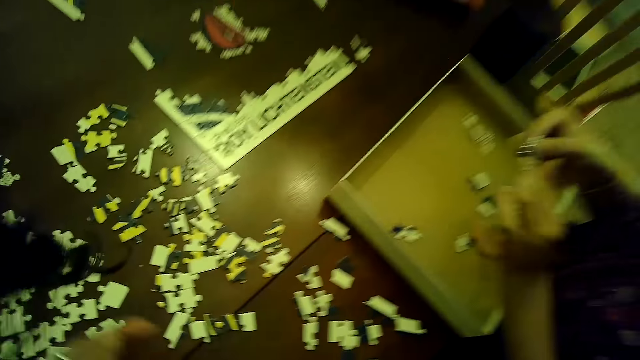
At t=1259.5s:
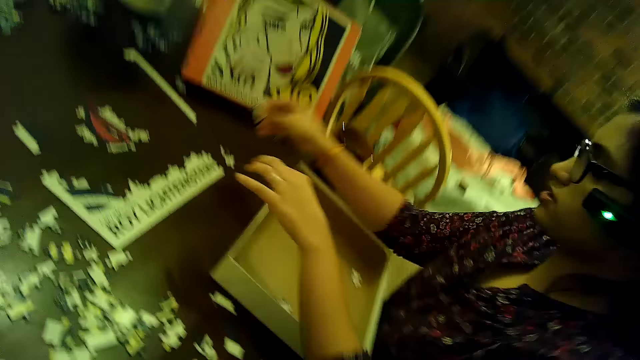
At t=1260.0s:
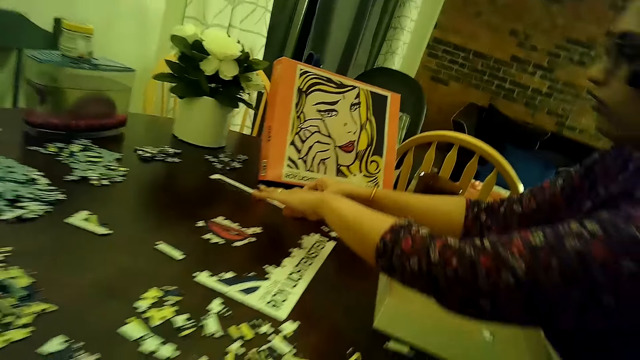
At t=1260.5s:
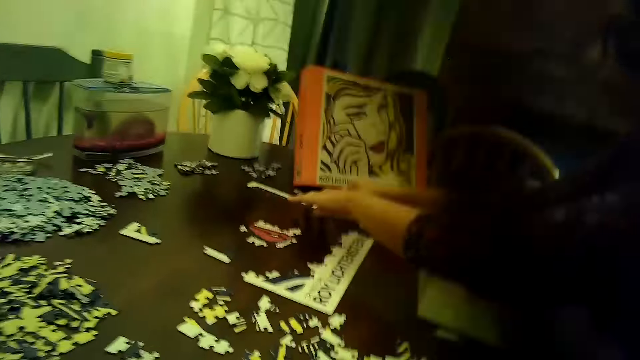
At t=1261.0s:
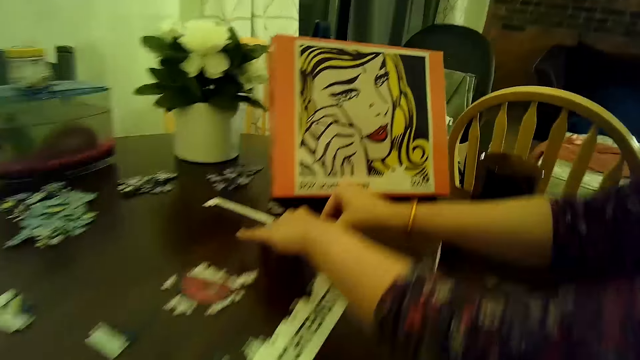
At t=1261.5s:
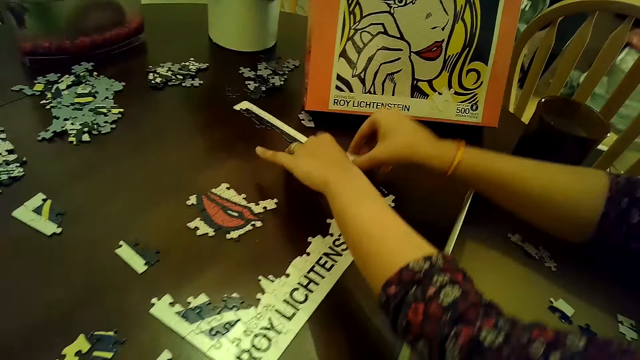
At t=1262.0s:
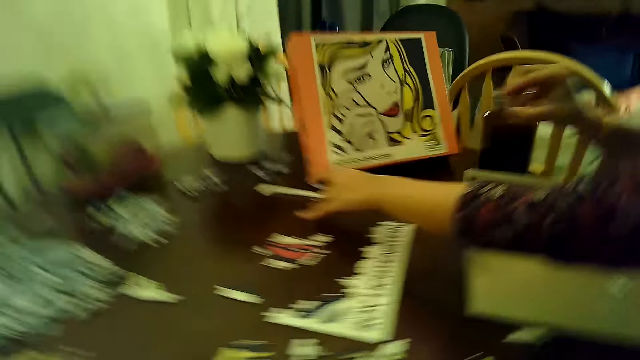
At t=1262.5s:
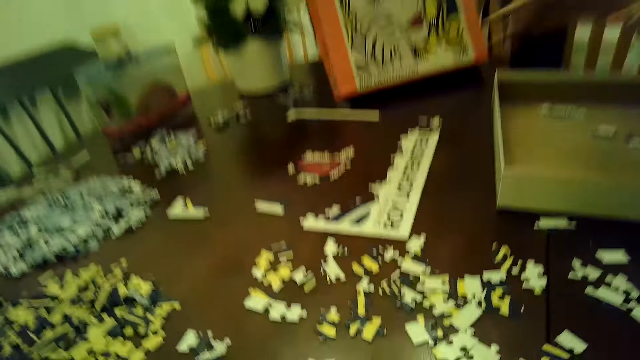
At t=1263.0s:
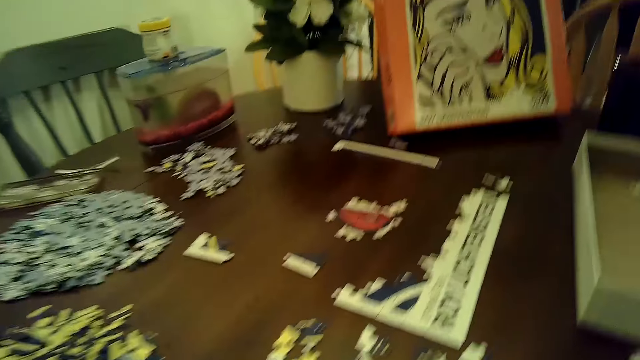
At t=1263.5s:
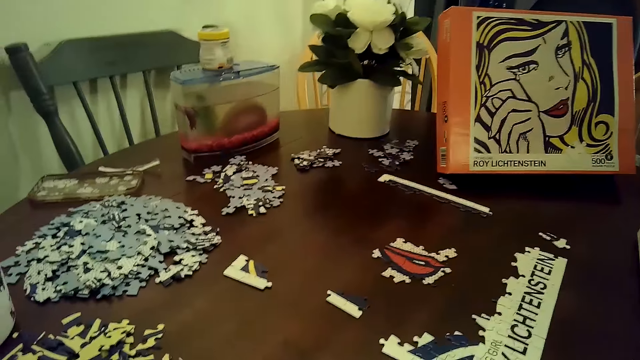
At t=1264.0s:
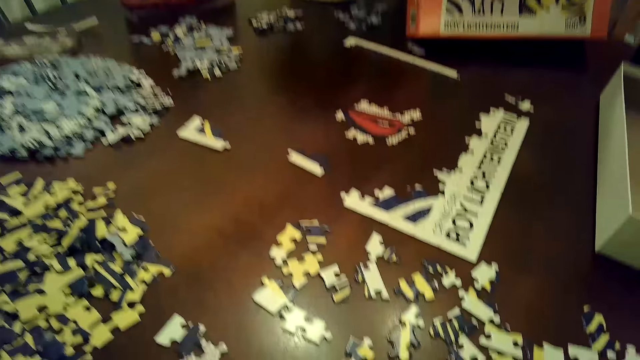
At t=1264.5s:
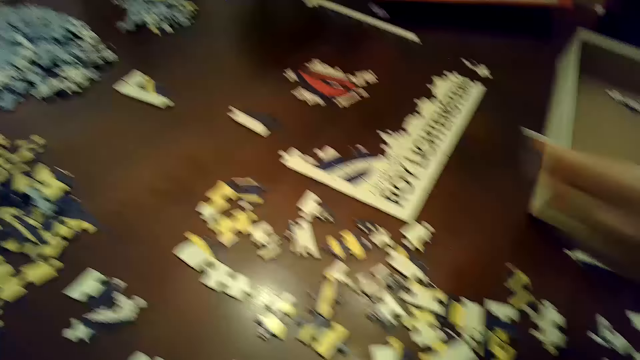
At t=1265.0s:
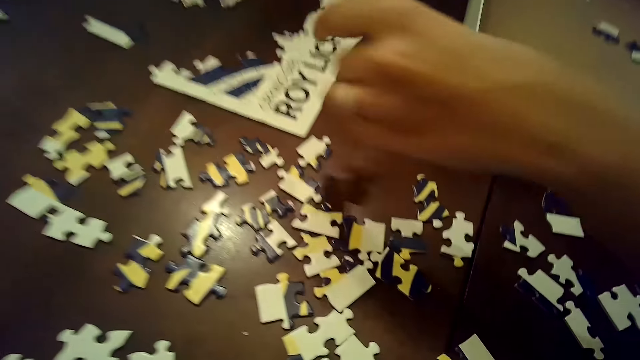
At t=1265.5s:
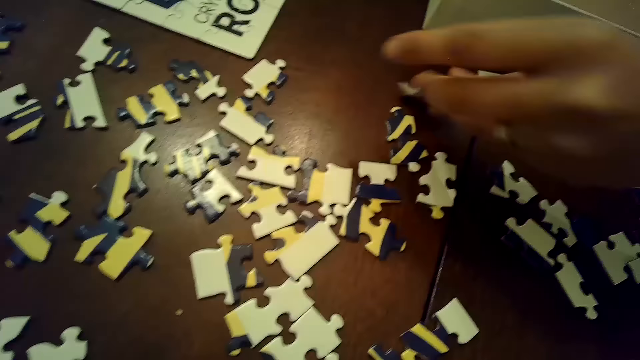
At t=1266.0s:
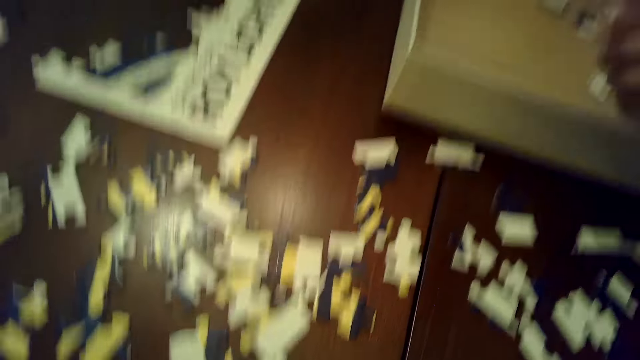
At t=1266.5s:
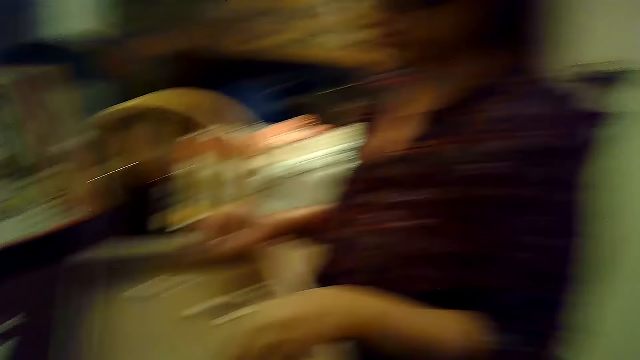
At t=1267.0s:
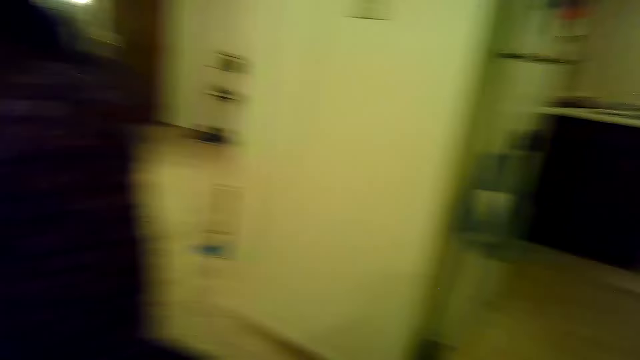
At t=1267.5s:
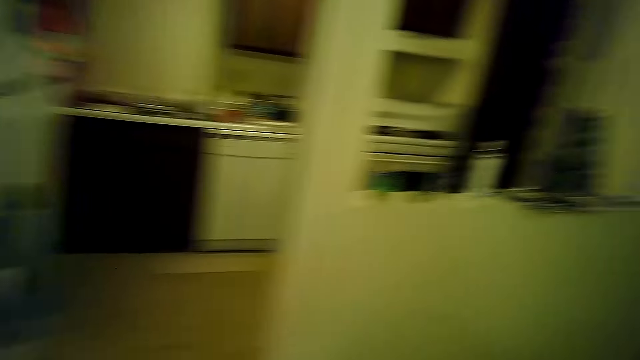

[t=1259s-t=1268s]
A woman releases her left hand from the piece of jigsaw puzzle in her right hand. The woman holds down the tile of jigsaw puzzle on the table with her left hand, and inserts the piece of jigsaw puzzle in her right hand into the tile of jigsaw puzzle on the table. The woman removes the piece of jigsaw puzzle from the tile of jigsaw puzzle on the table with her right hand. The woman arranges a card on the table. The woman drops the piece of jigsaw puzzle on the table with her left hand.

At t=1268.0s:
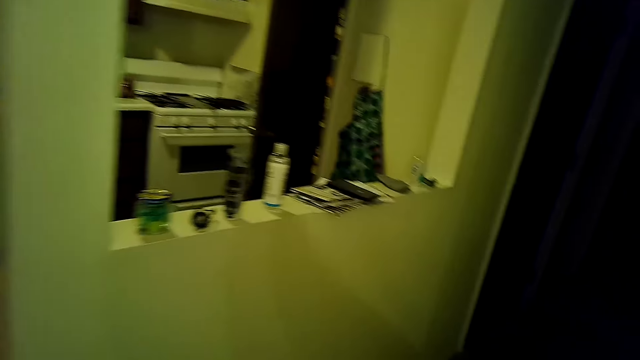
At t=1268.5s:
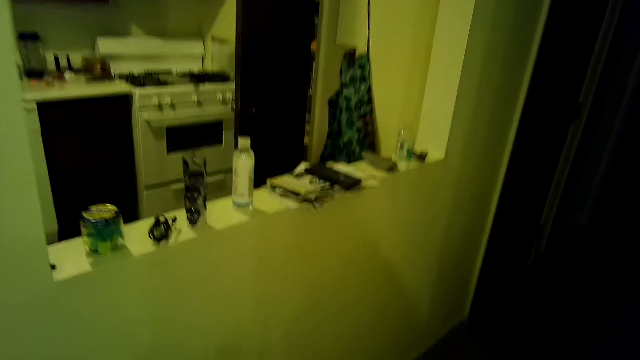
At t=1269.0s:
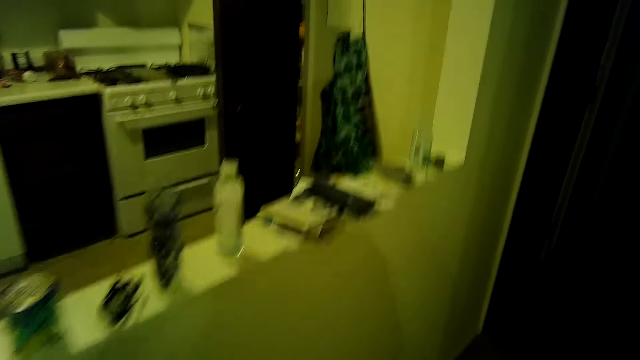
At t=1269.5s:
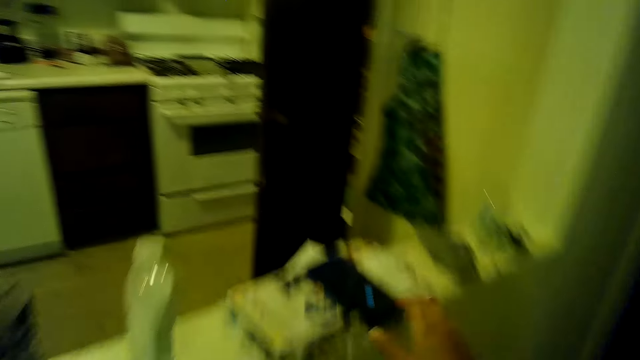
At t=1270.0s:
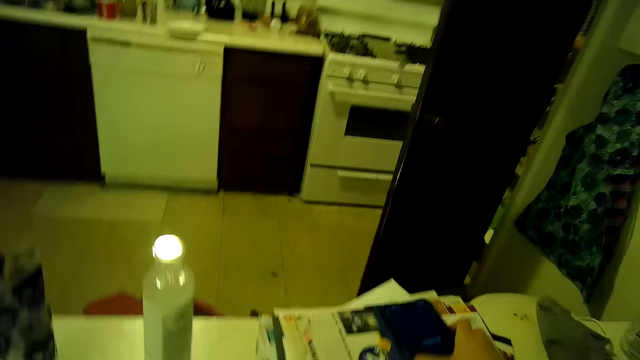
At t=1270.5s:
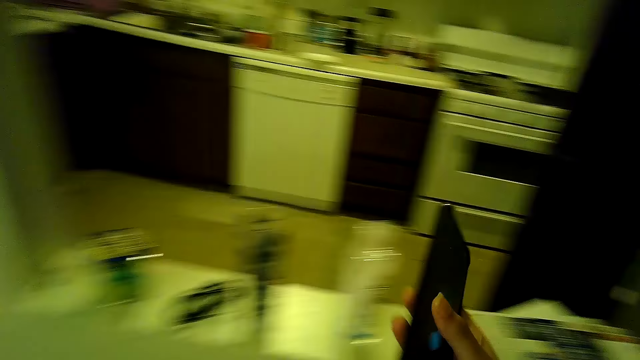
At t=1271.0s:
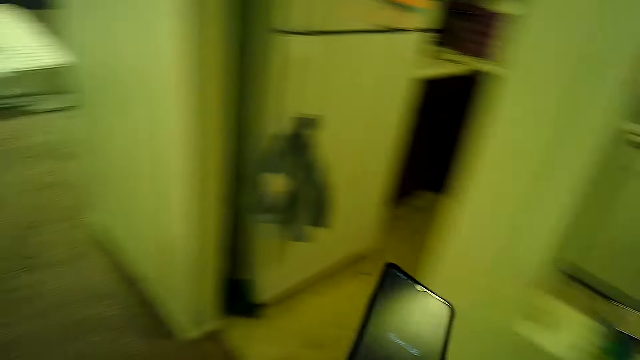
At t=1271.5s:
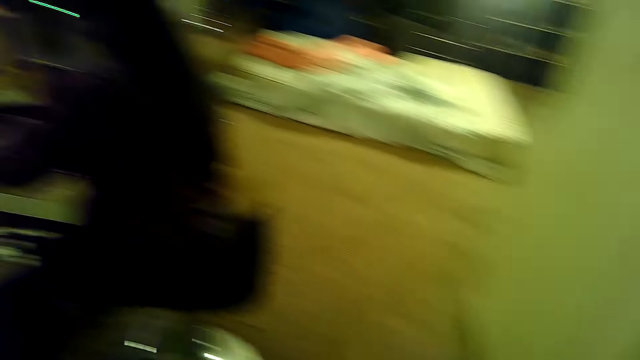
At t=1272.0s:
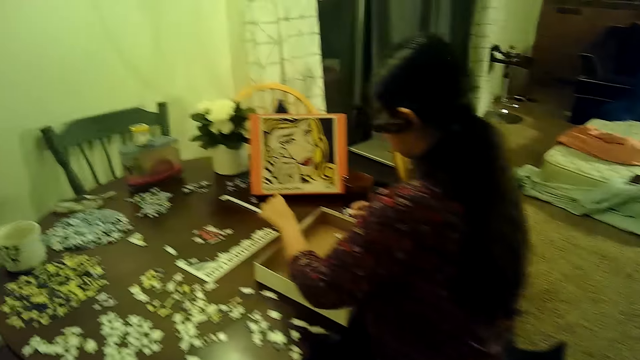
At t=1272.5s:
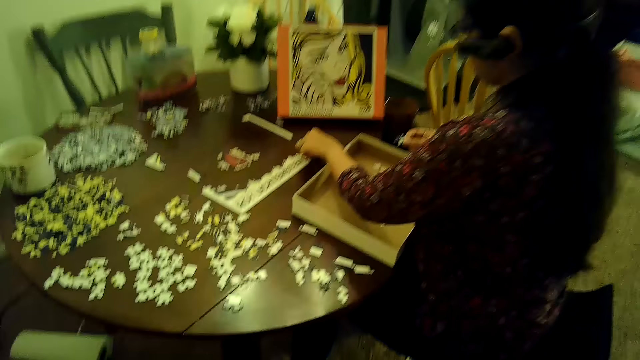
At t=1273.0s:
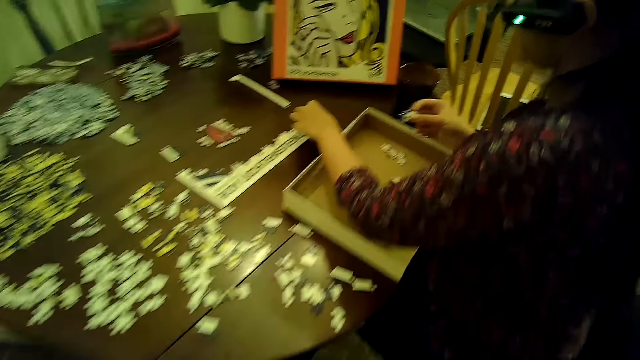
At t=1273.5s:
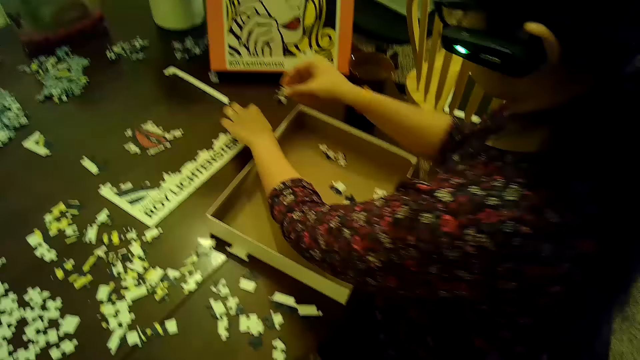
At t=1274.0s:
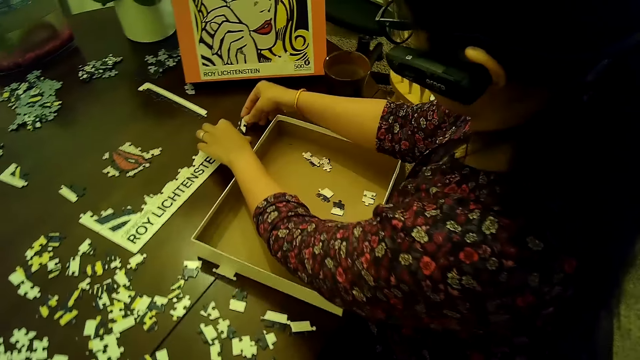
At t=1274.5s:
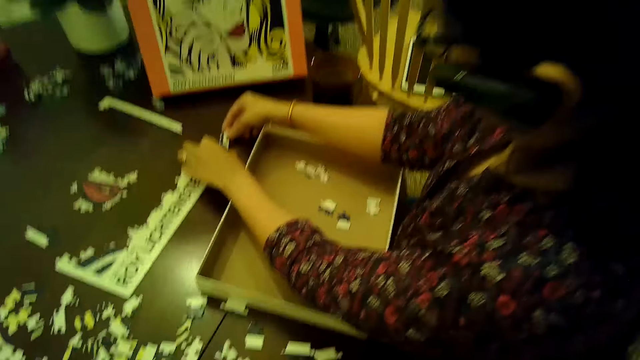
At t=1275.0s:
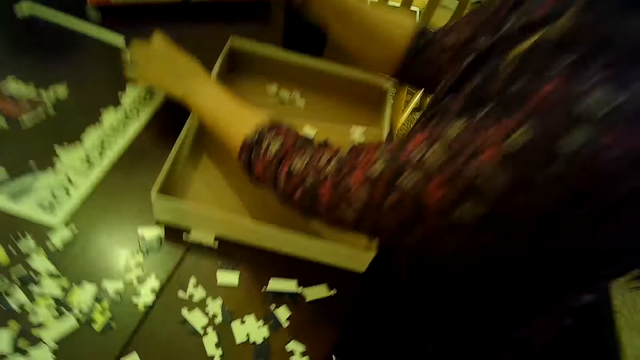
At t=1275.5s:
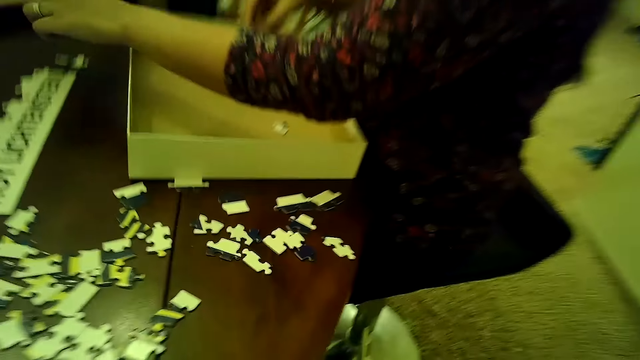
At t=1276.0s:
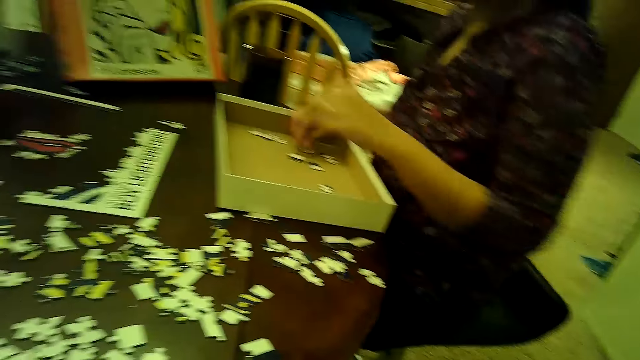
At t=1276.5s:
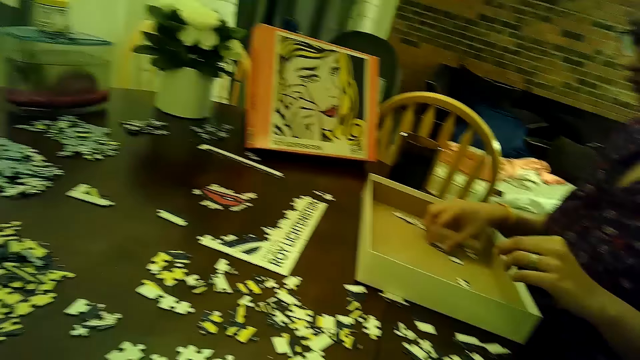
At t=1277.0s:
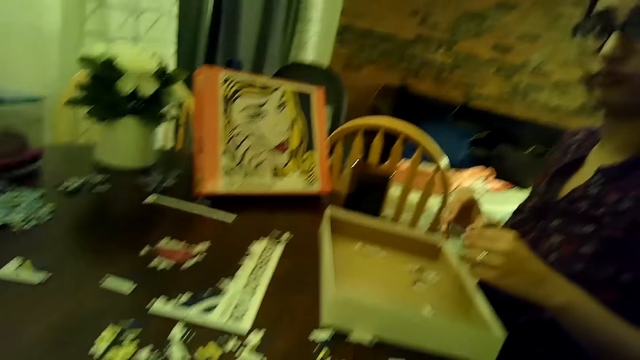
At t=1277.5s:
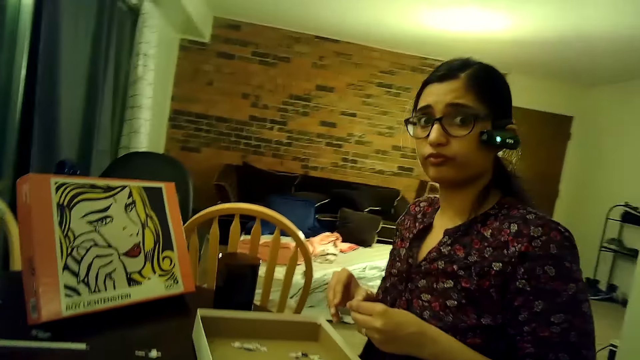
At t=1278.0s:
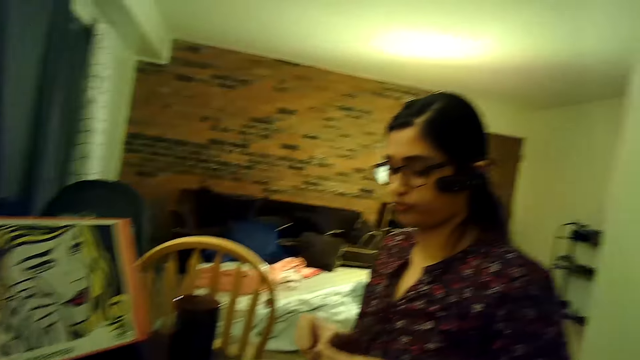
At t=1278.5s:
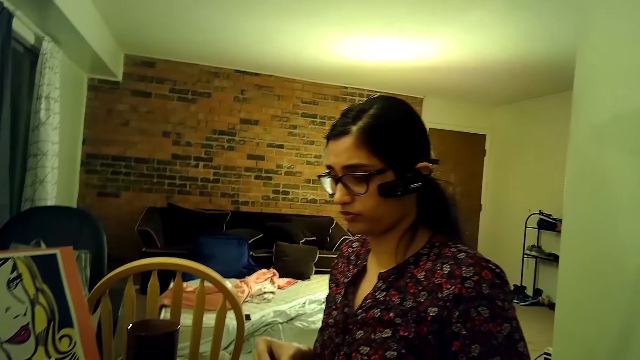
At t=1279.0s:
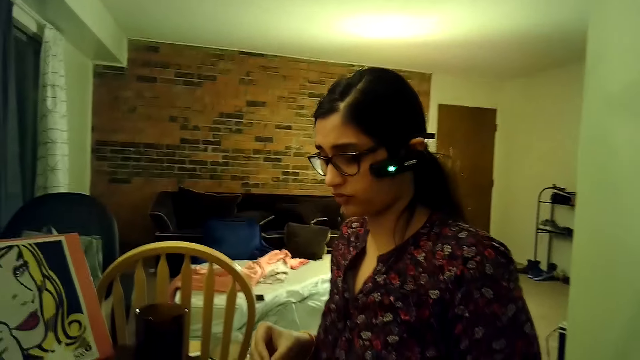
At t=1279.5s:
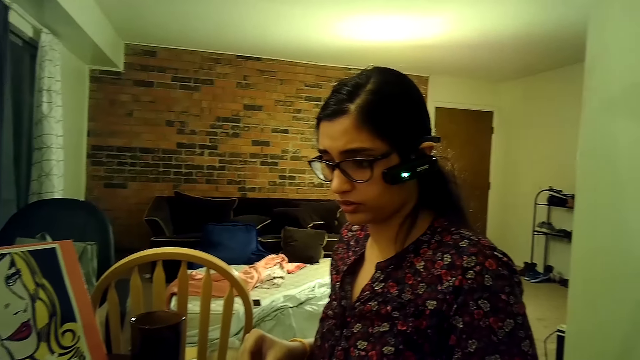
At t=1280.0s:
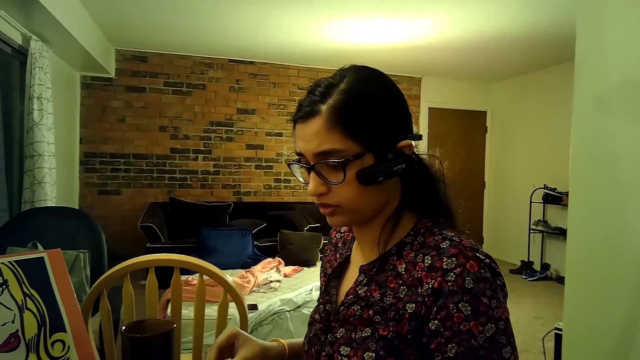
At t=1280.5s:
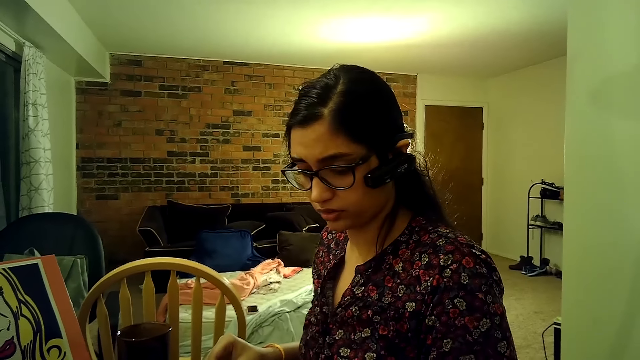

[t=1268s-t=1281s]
The camera wearer picks the phone from the wall of the kitchen hand-through with her right hand. A woman holds down the tile of jigsaw puzzle on the table with her left hand. The woman inserts the piece of jigsaw puzzle in her right hand into the tile of jigsaw puzzle on the table. The woman arranges cards on the table. The woman removes the piece of jigsaw puzzle from the tile of jigsaw puzzle on the table with her right hand. The woman drops the piece of jigsaw puzzle in the box on the table with her left hand. The woman picks a piece of the jigsaw puzzle from the box on the table with her right hand.
